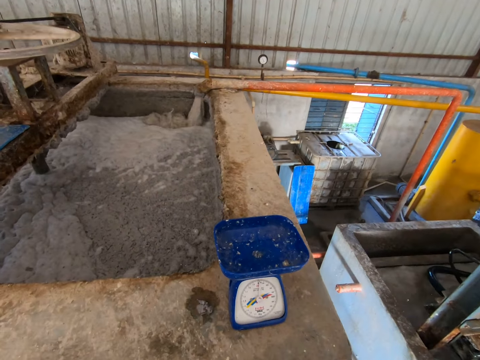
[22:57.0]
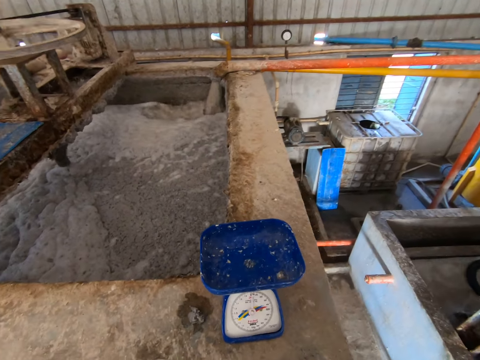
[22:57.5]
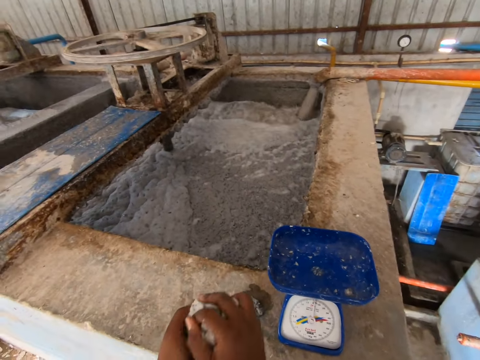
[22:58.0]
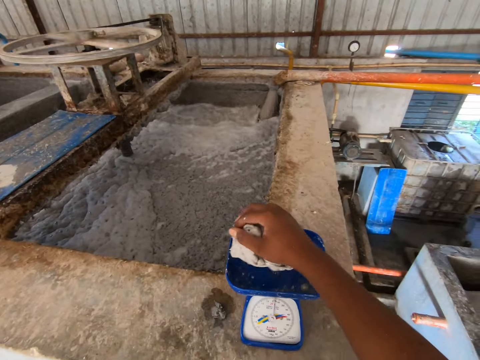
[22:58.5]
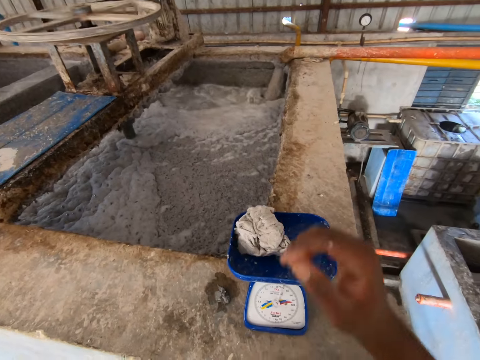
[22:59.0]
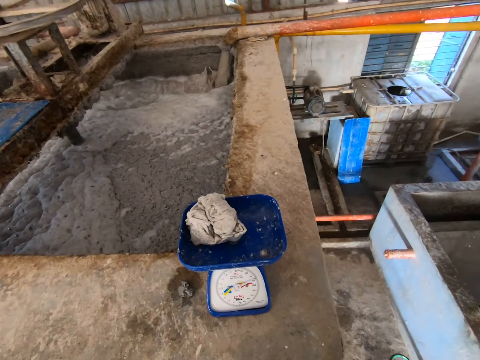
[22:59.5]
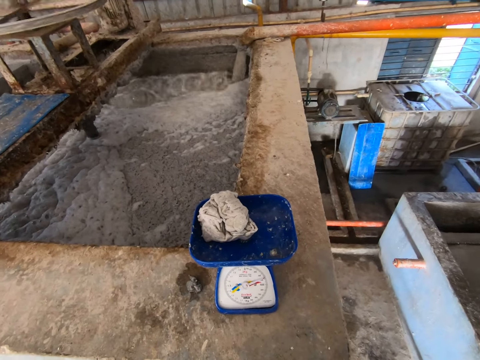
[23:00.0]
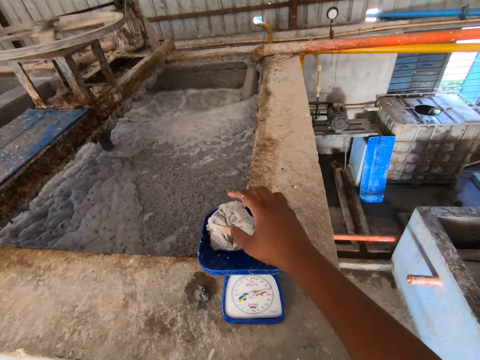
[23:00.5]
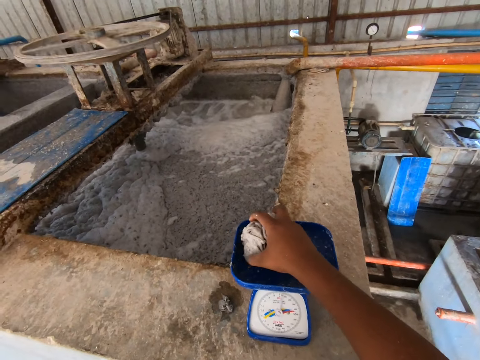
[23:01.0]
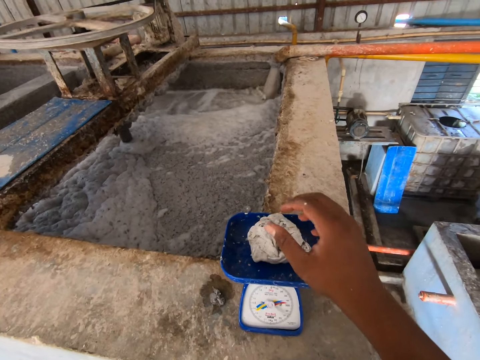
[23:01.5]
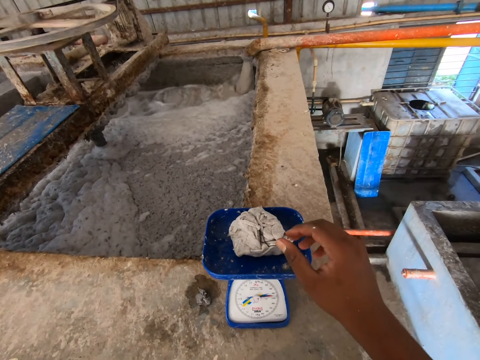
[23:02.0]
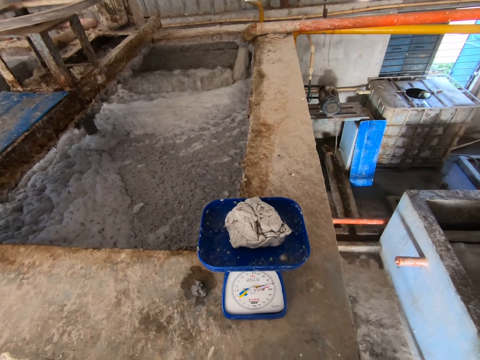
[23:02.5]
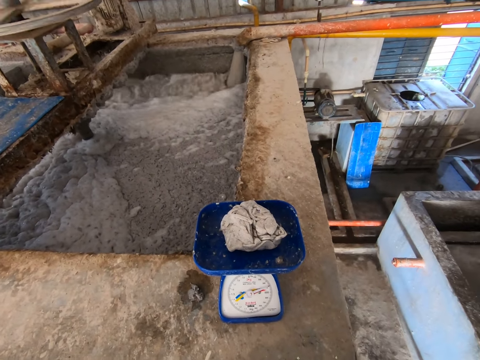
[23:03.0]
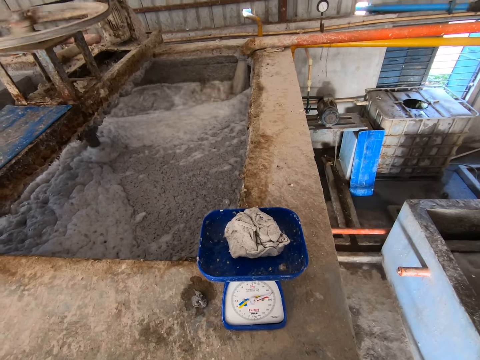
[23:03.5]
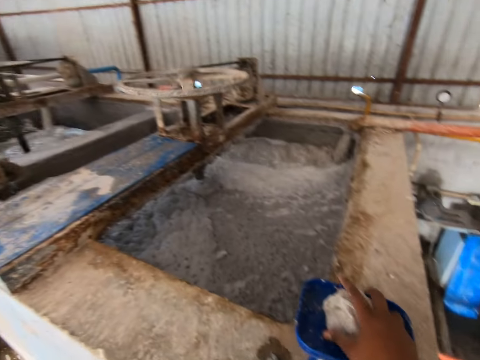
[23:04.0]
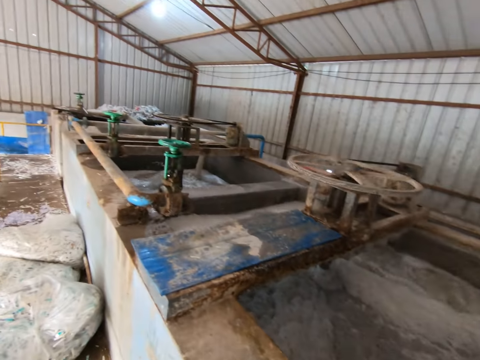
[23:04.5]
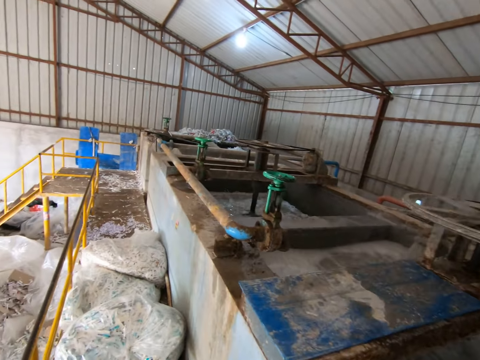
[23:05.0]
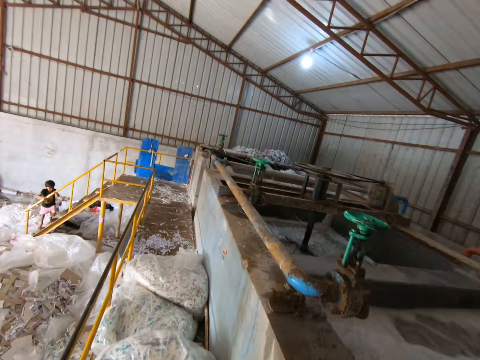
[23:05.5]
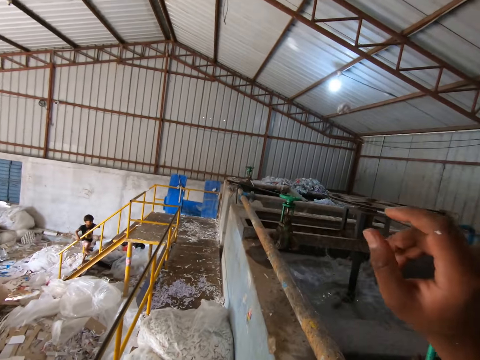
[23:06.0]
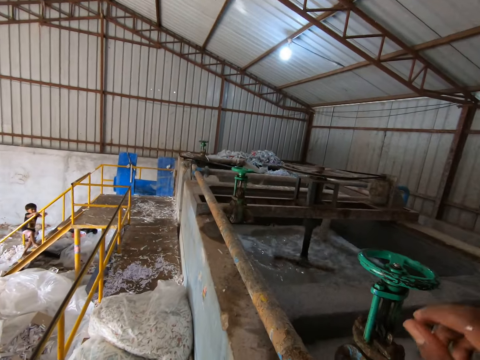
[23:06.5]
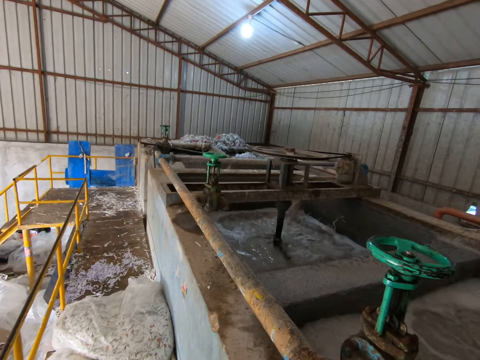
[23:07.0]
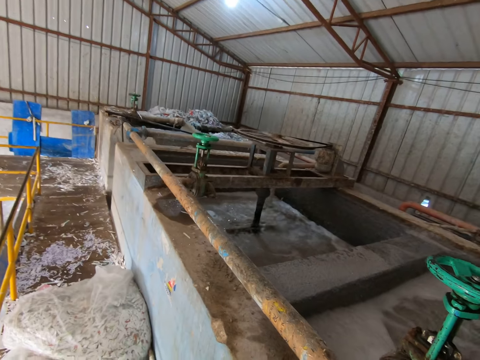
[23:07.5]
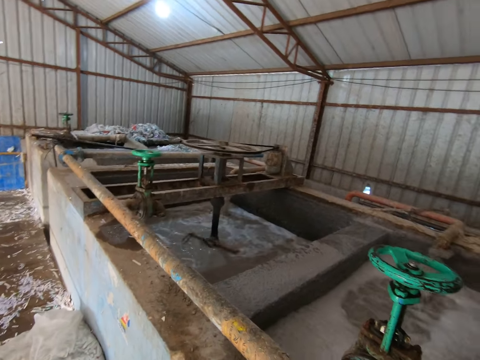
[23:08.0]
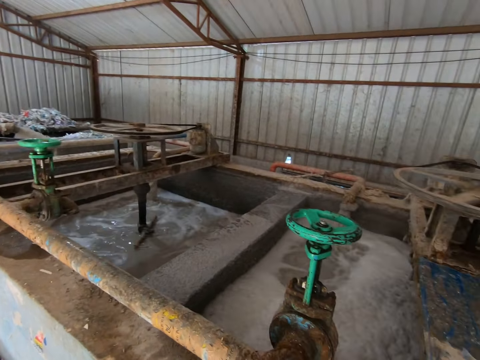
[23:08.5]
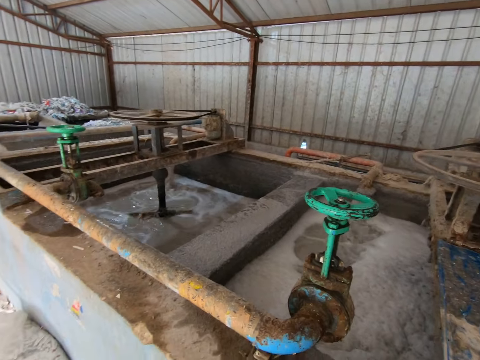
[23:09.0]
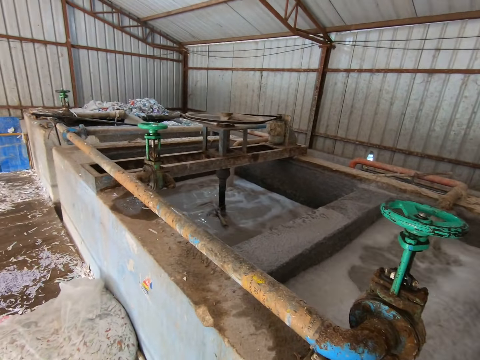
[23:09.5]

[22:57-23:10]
The camera wearer folds the egg crate with both hands. He holds the egg crate with his right hand. He drops the egg crate on a weighing scale on the pond with his right hand. He takes the egg crate from the scale with his right hand. He drops the egg crate on the scale with his right hand. He takes the egg crate from the scale with his right hand. He throws the egg crate into the pond. He walks around the room.

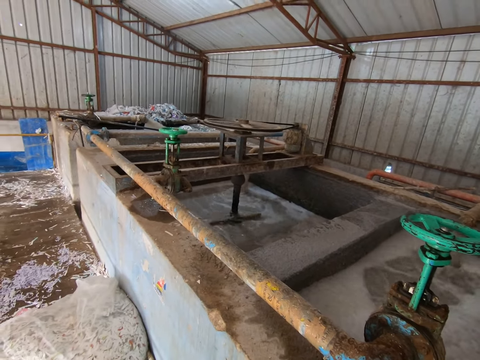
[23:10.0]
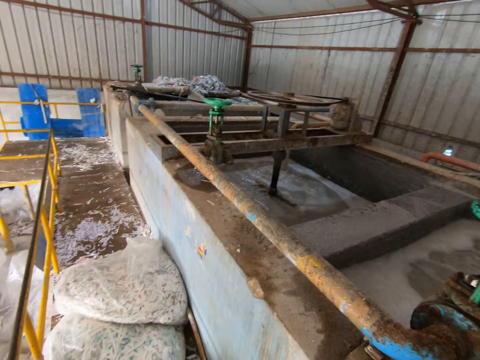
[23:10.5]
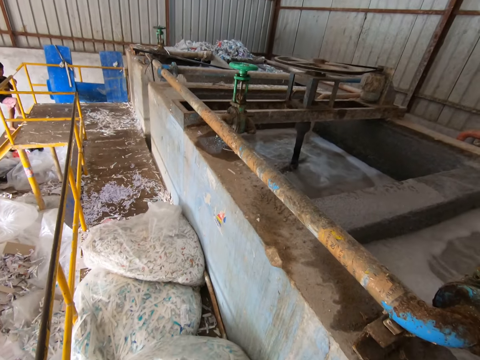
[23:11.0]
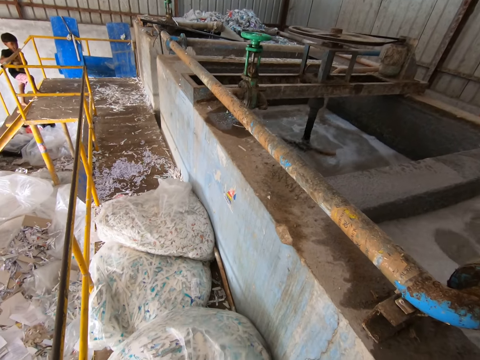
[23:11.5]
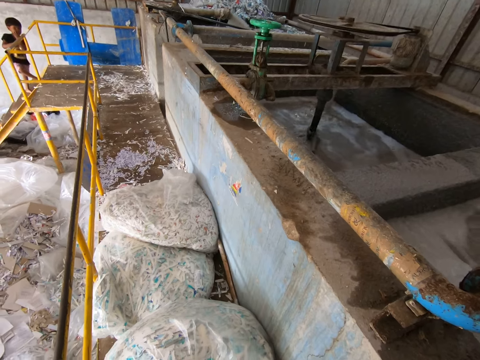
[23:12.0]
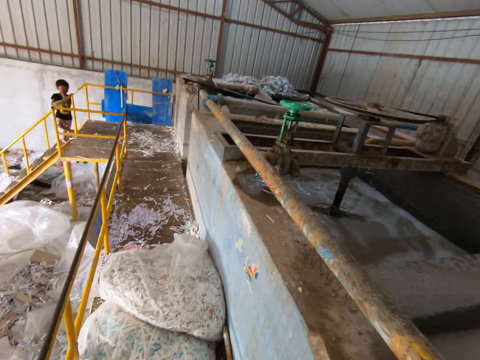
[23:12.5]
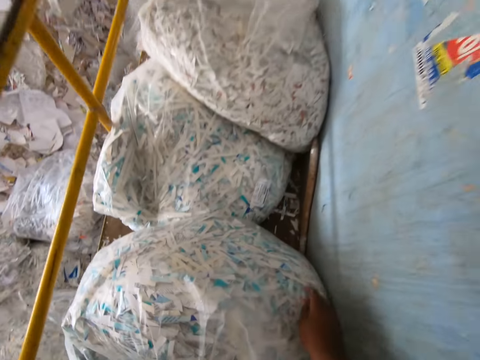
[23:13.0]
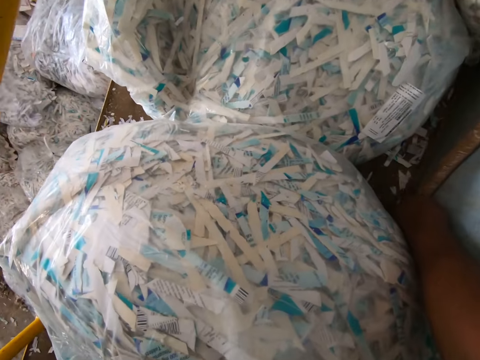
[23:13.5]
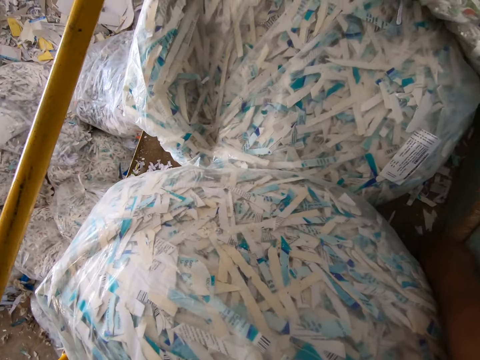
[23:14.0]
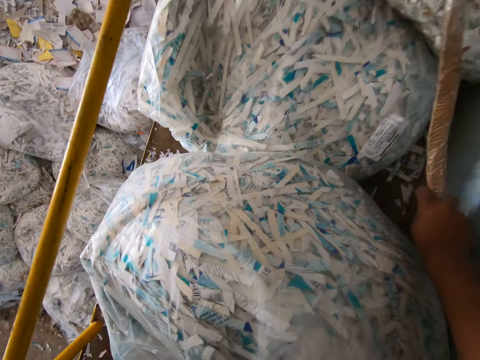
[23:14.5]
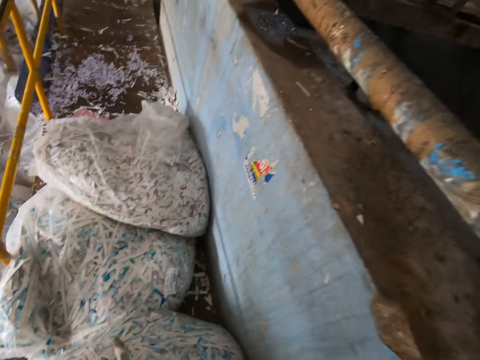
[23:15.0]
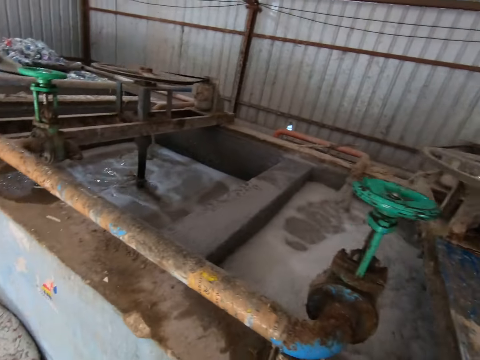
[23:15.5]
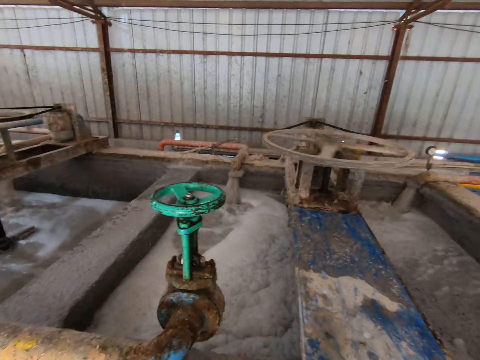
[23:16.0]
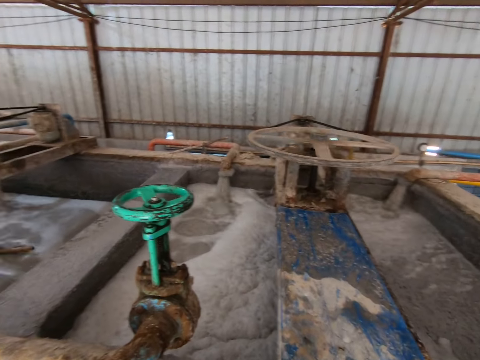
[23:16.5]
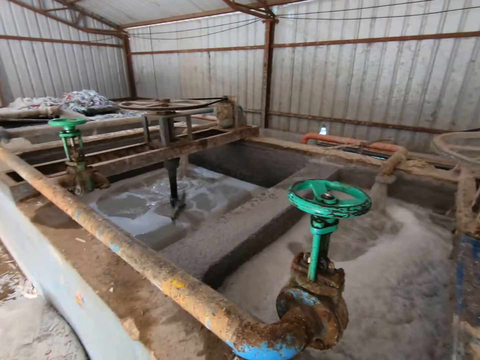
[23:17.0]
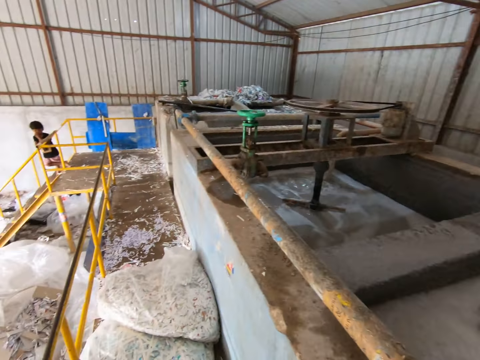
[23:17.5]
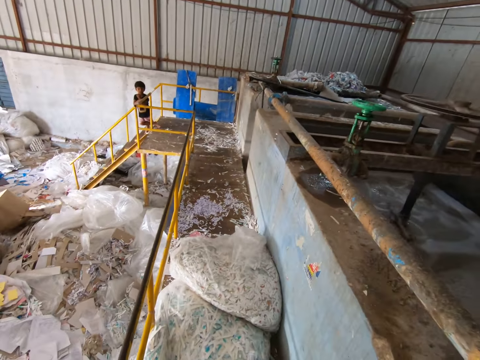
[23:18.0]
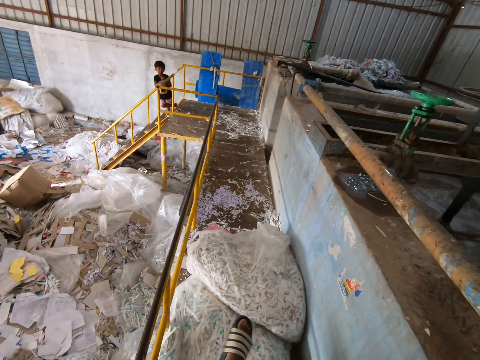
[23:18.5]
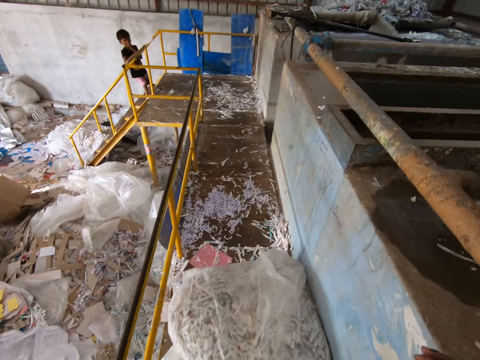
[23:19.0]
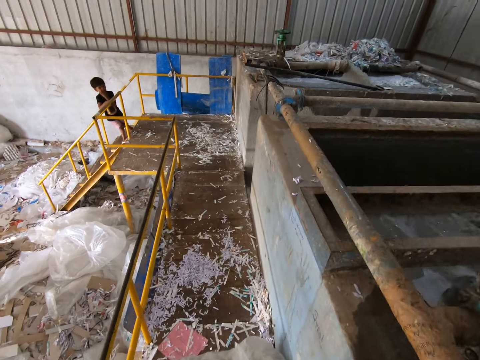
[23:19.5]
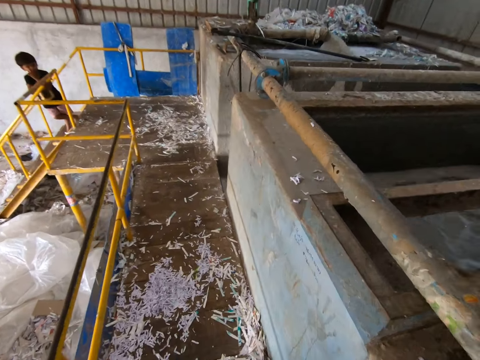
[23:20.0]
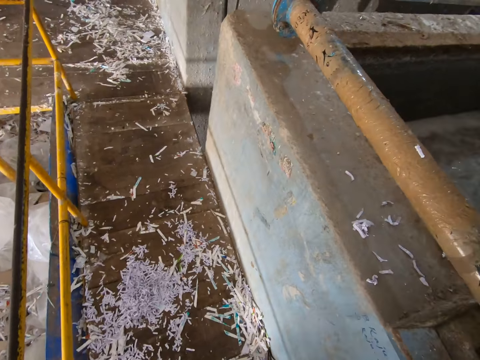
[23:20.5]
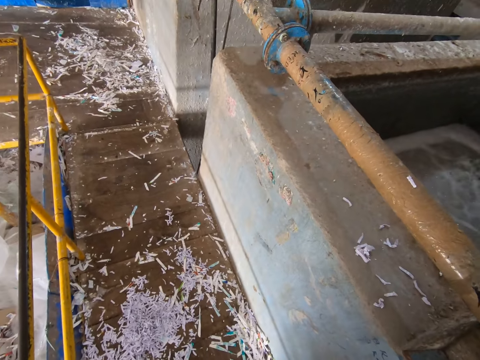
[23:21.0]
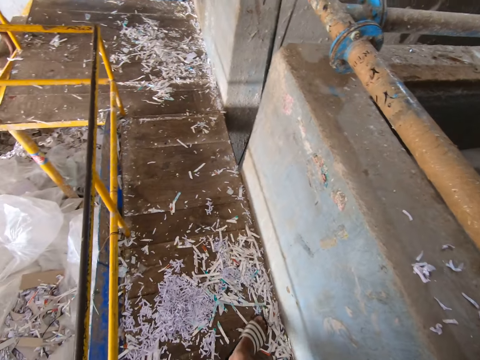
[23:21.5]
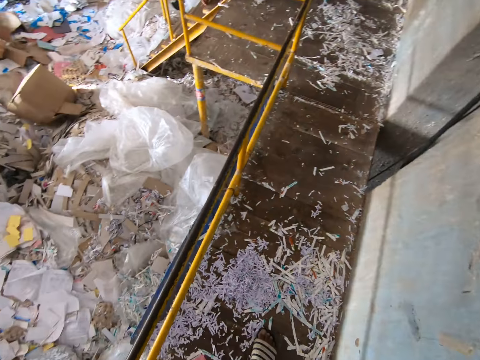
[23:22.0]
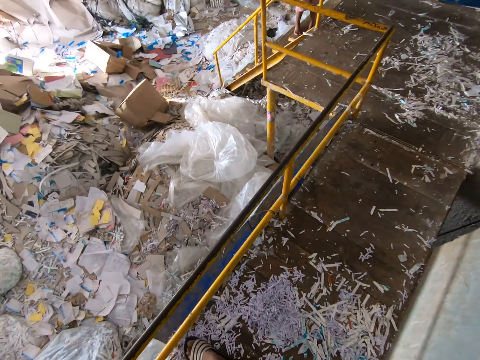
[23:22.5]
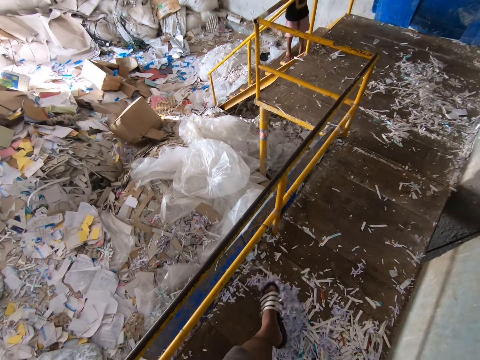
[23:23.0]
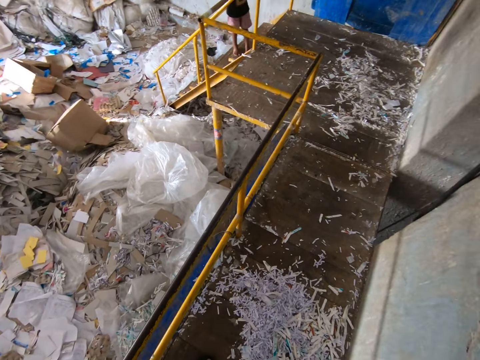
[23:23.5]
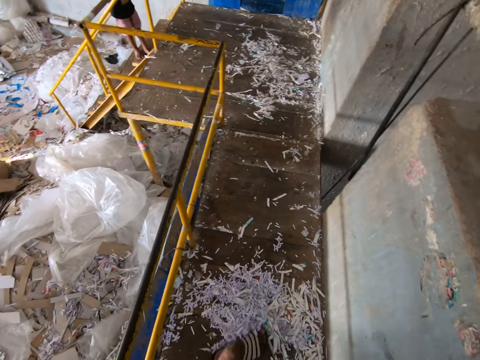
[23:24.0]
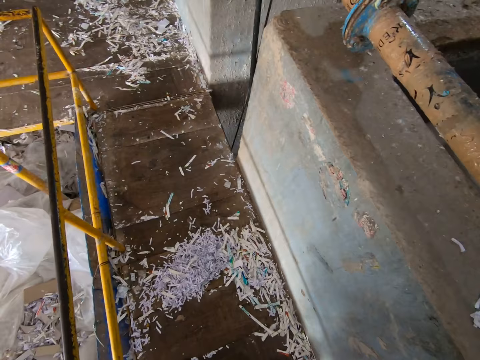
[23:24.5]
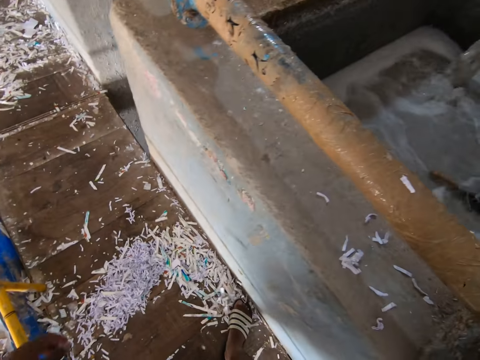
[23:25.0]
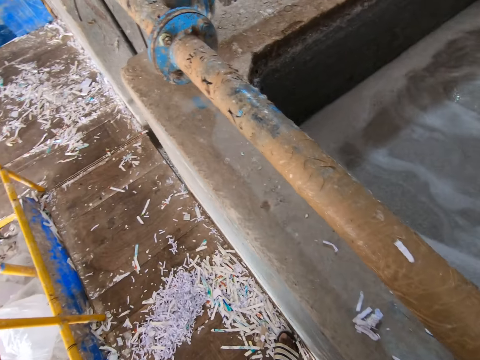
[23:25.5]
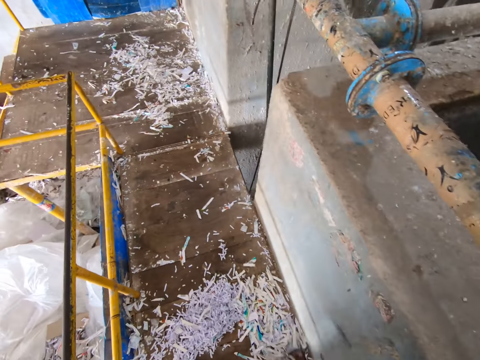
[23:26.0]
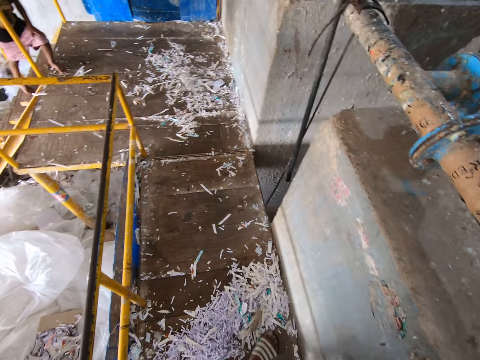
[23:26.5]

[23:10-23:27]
The boy holds the handle of the staircase with both hands. The camera wearer takes a stick from the floor with his right hand. He steps on a bag of paper pieces with his right foot. He walks around the room. He gathers pieces of paper on the floor with his feet.
